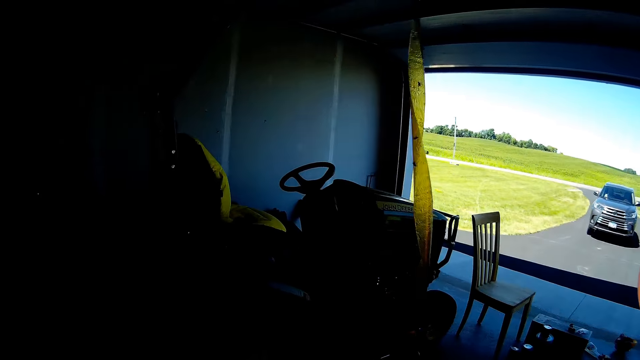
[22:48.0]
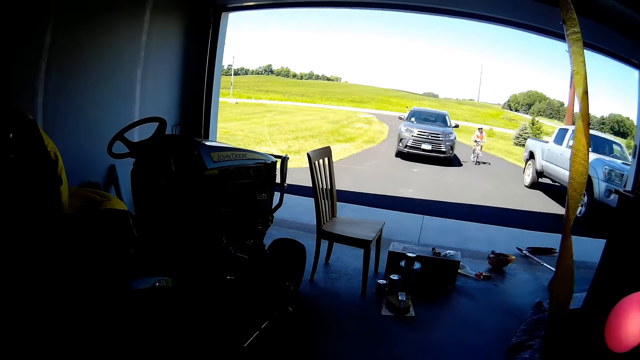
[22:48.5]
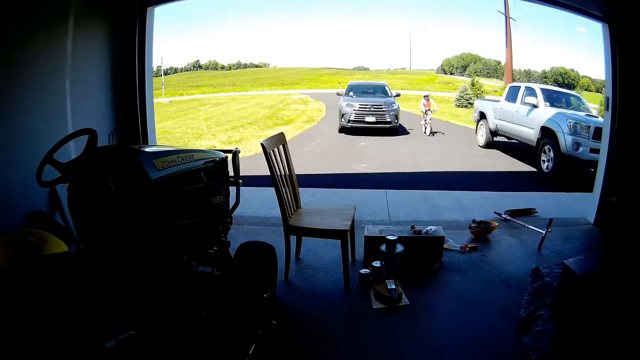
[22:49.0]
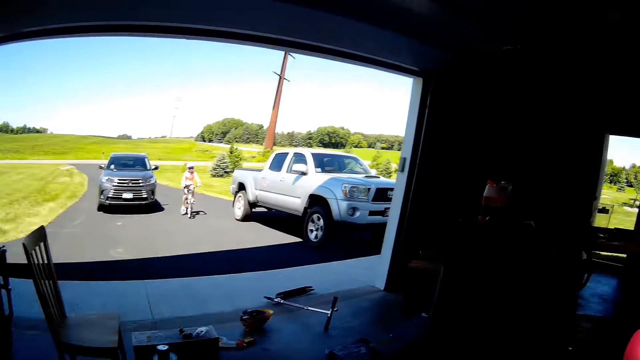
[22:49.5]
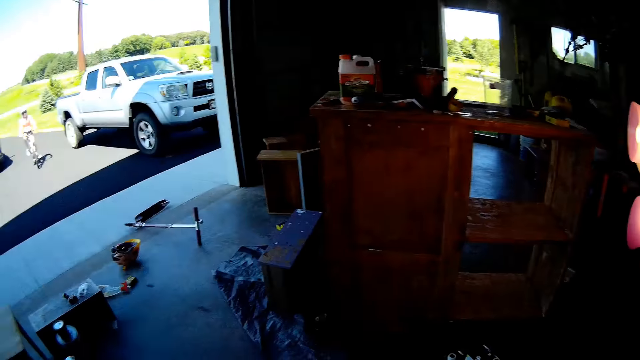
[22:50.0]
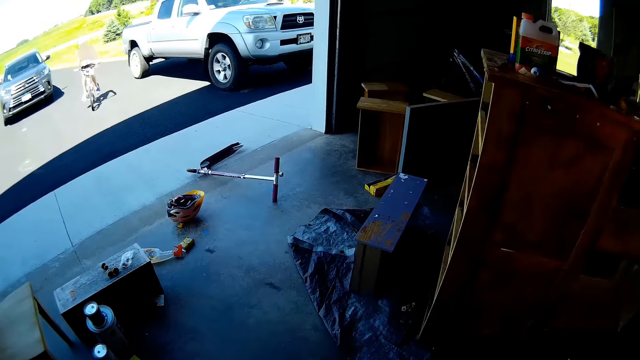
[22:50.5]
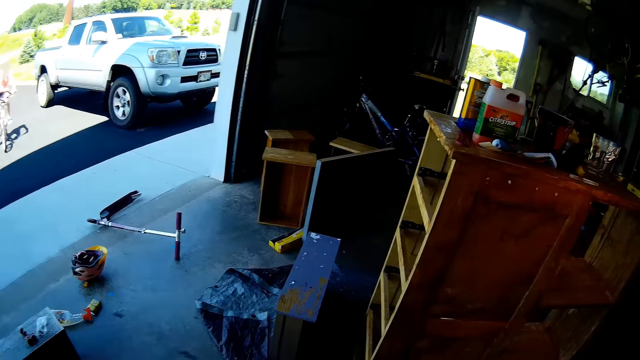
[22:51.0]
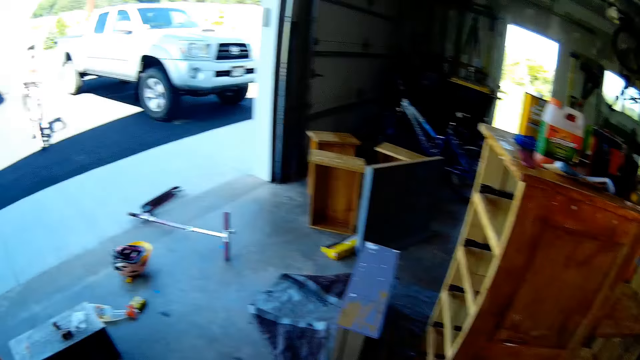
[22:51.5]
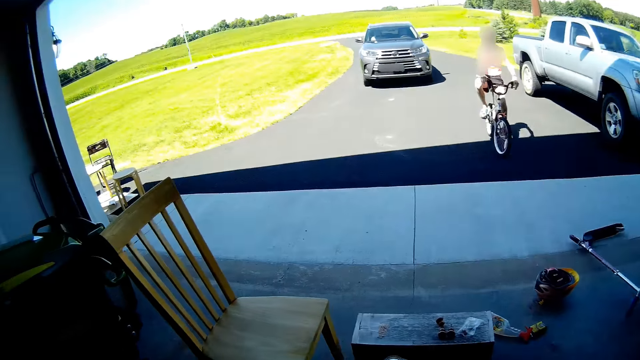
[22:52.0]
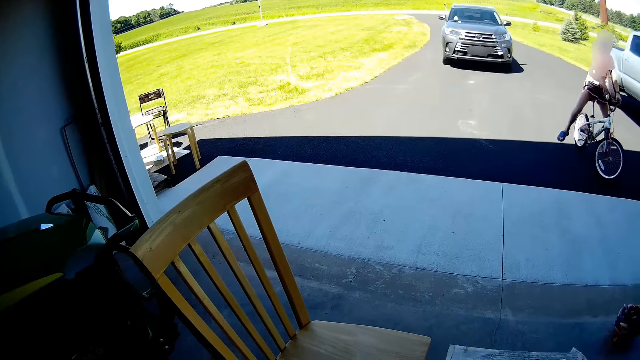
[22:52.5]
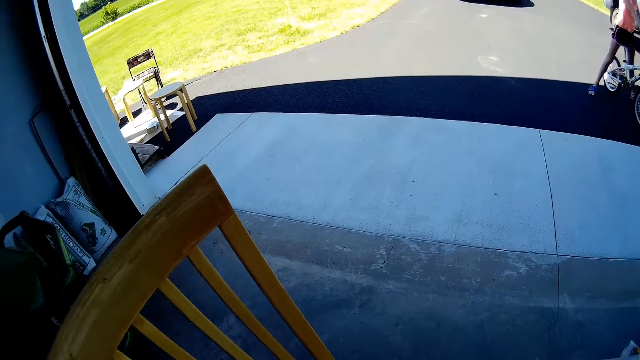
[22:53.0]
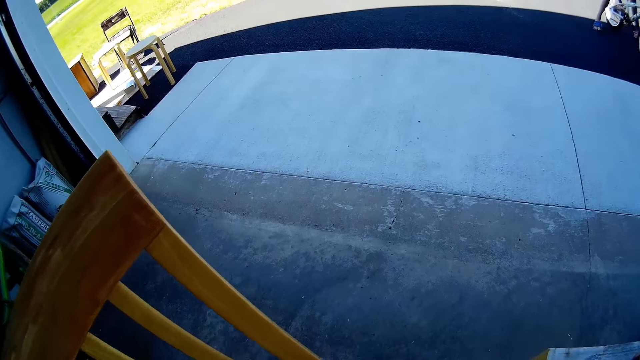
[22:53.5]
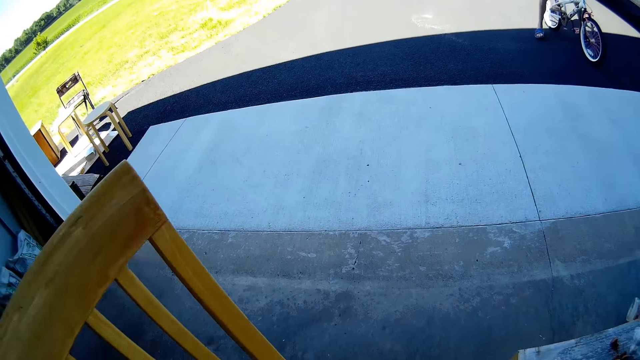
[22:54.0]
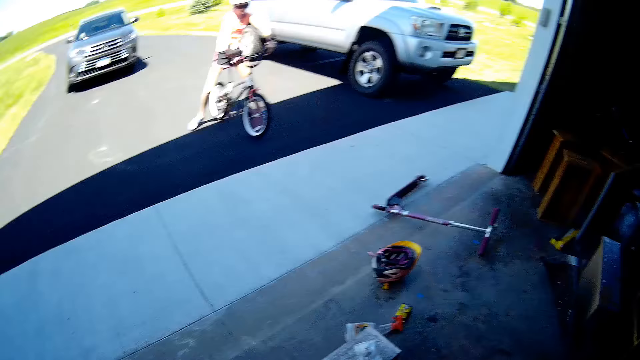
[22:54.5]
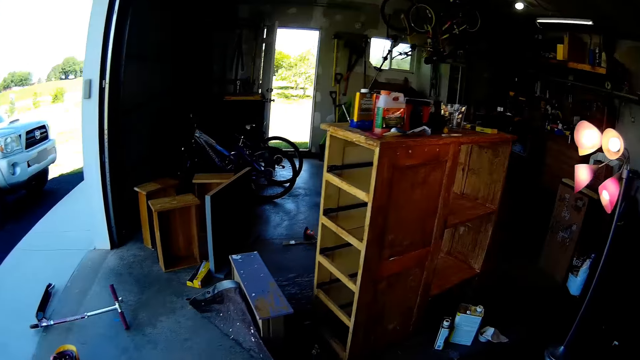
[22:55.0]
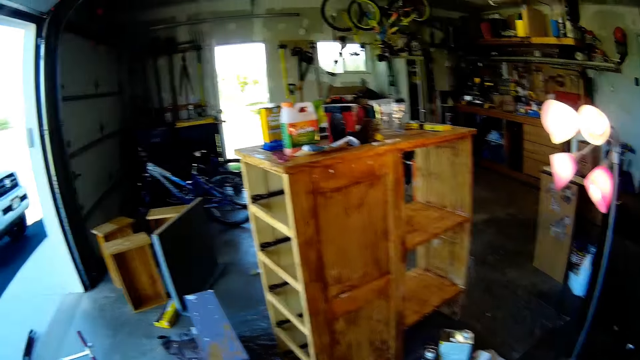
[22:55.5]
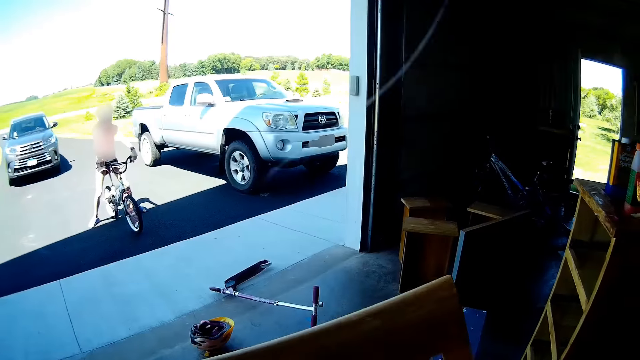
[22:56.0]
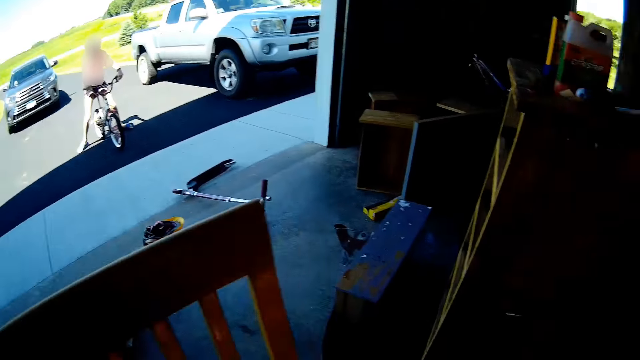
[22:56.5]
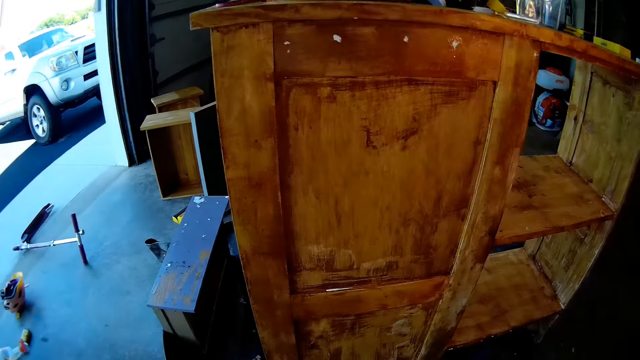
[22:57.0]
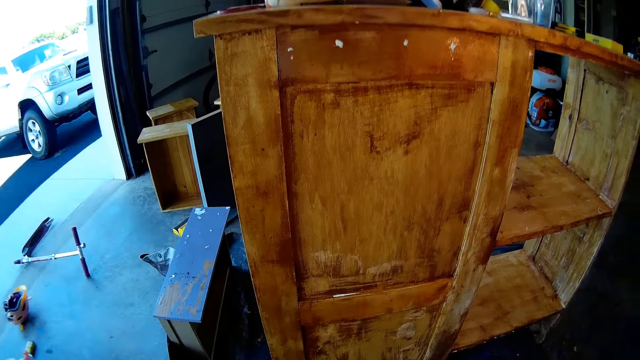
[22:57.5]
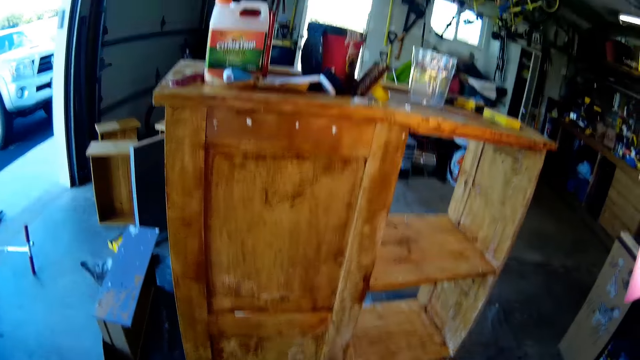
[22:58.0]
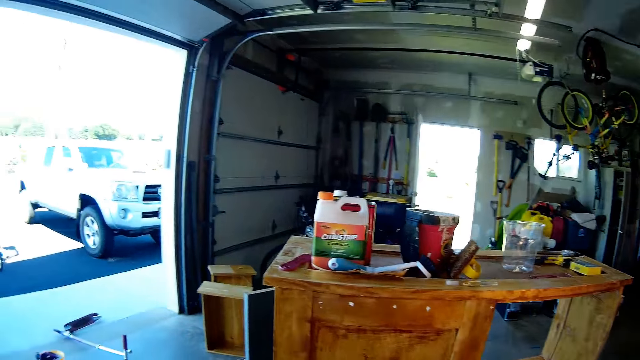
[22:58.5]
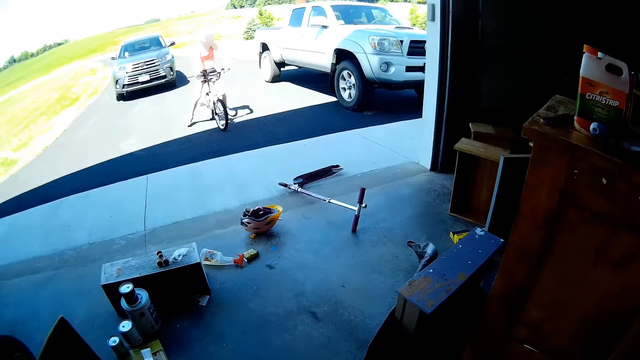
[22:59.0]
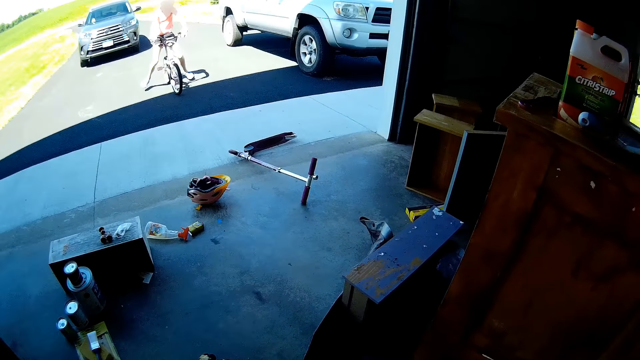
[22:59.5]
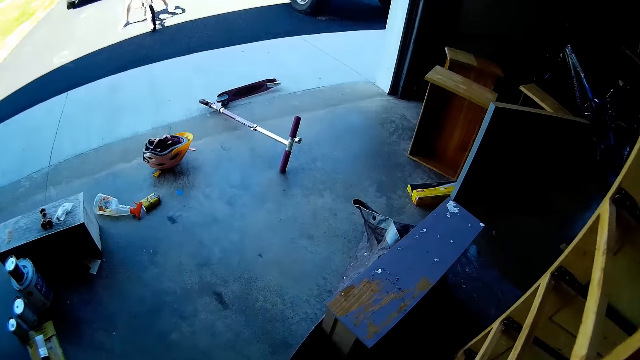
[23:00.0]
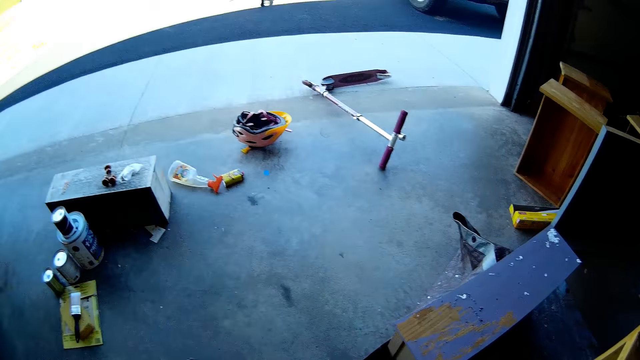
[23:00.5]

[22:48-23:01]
The camera wearer walks around the garage. The girl stops riding. The camera wearer picks up the chair and walks around the garage. The girl sits on the bike.

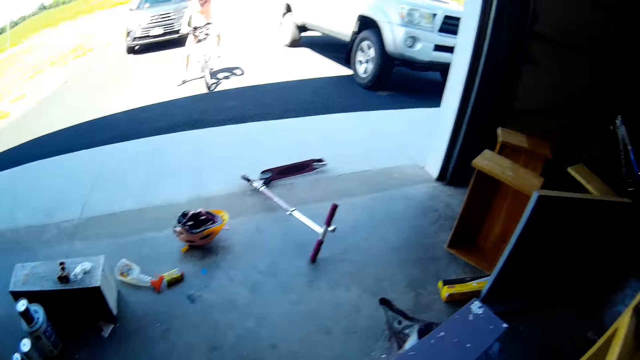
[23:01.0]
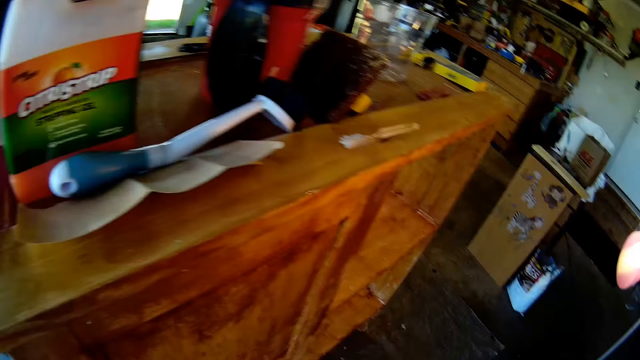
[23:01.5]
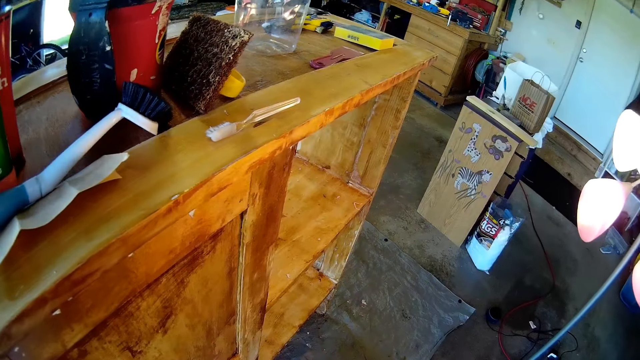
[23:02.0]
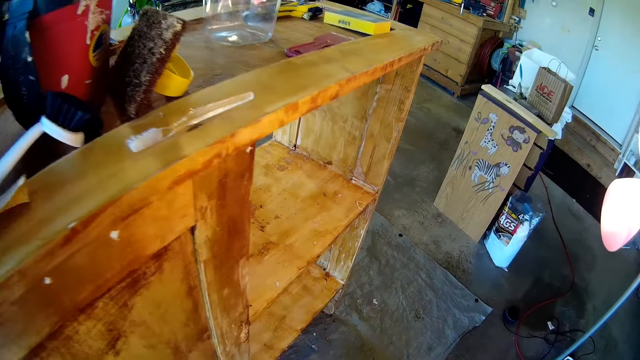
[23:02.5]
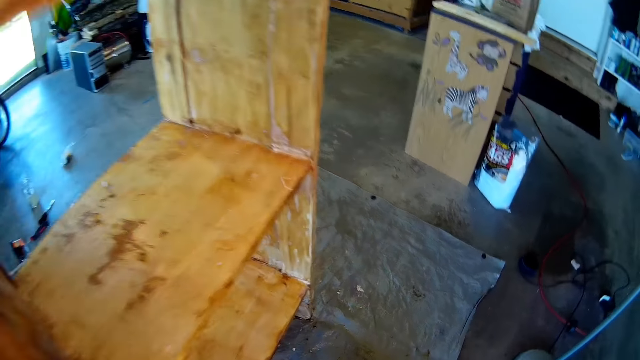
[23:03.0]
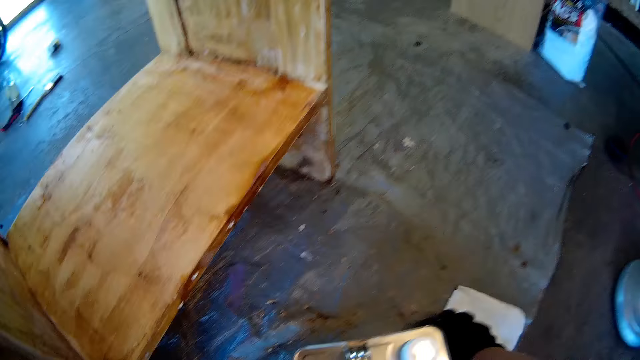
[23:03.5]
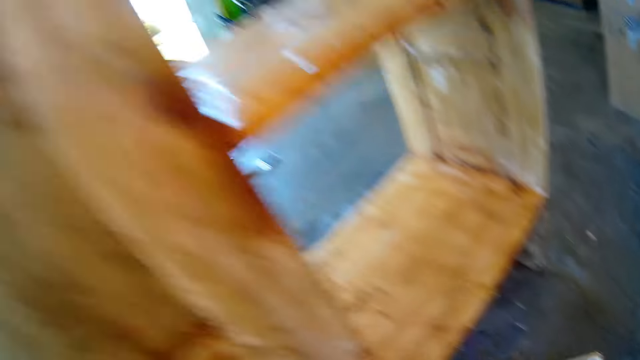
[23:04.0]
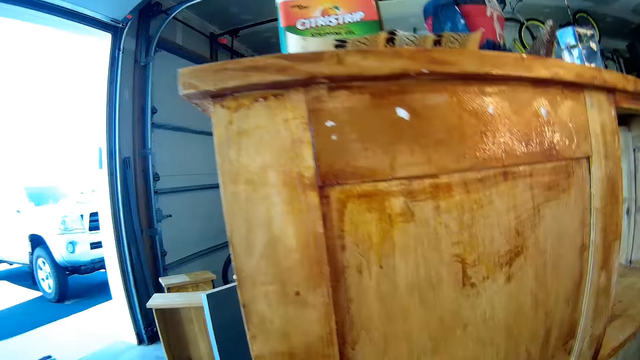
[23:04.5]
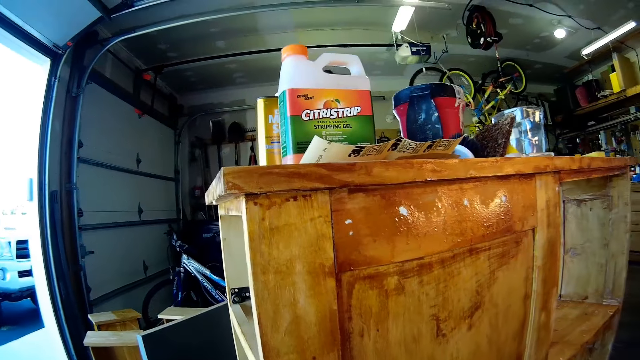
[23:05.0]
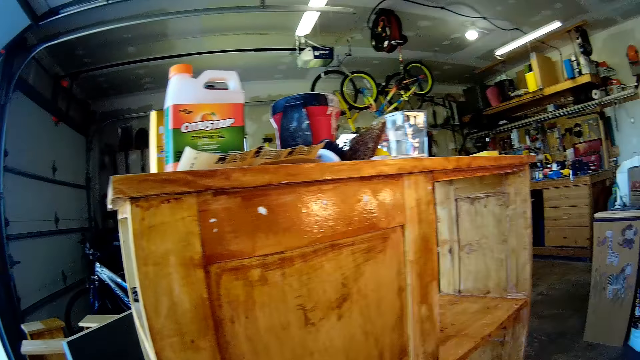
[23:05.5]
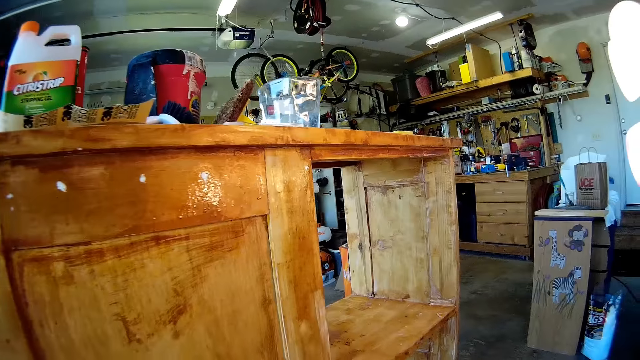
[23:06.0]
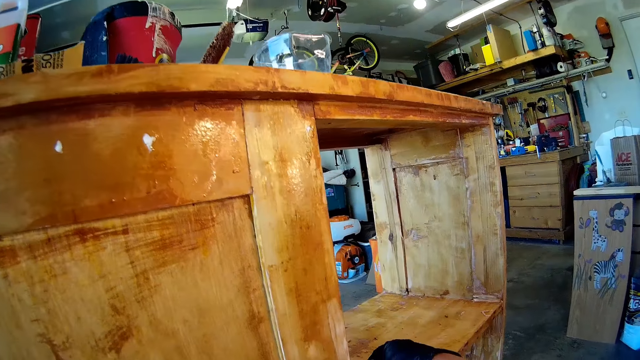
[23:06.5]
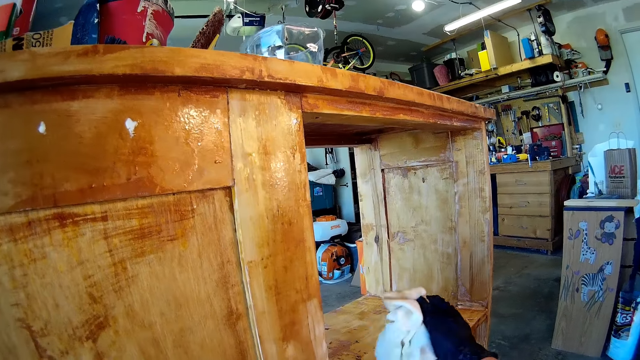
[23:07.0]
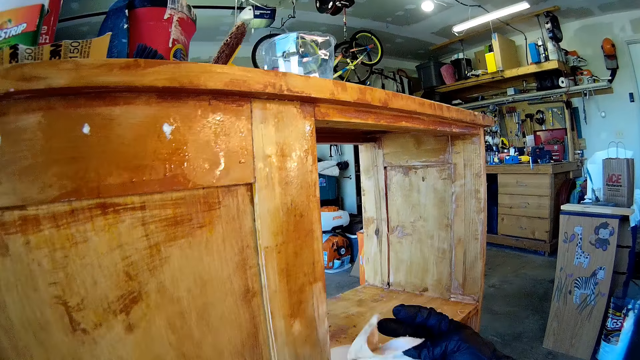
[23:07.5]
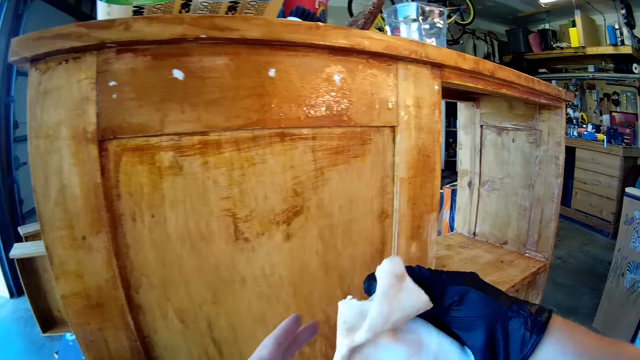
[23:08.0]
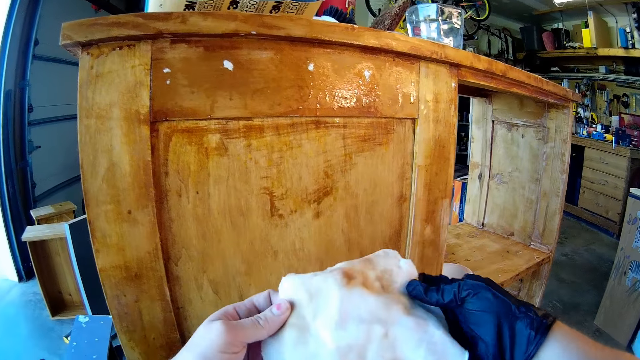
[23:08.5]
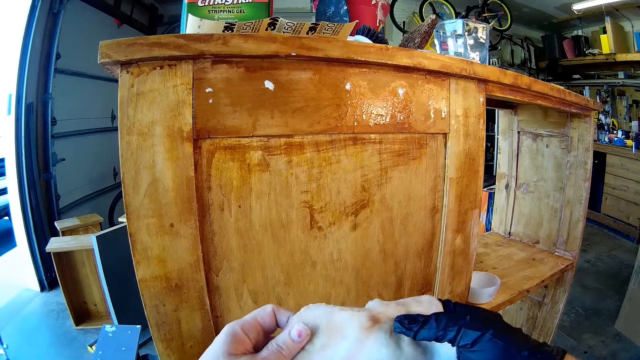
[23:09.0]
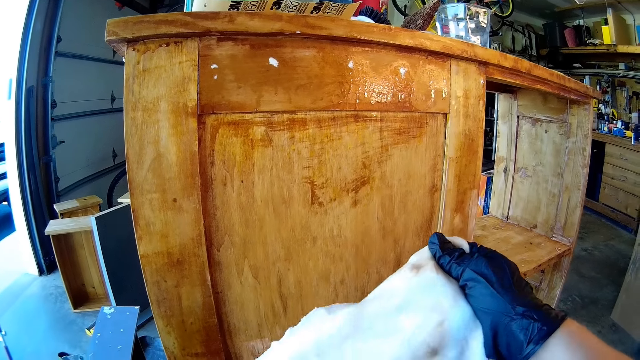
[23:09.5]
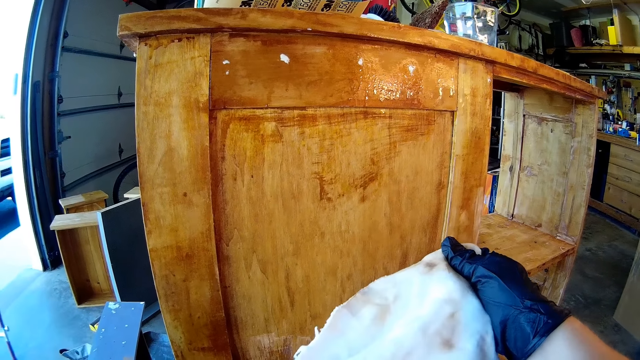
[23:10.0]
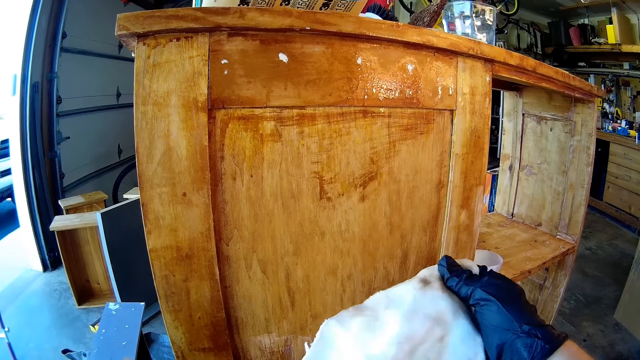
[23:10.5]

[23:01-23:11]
The camera wearer picks up a fabric or cloth. They wipe the wooden structure with the cloth. They hold the white cloth.
